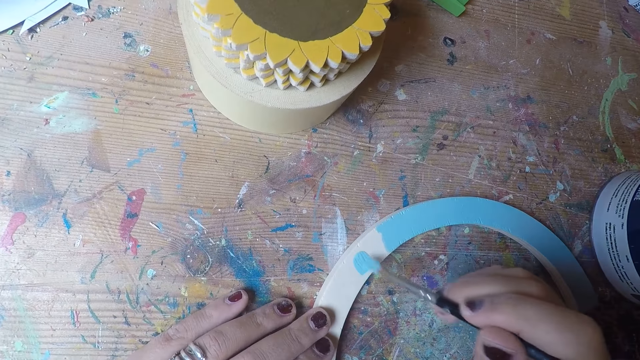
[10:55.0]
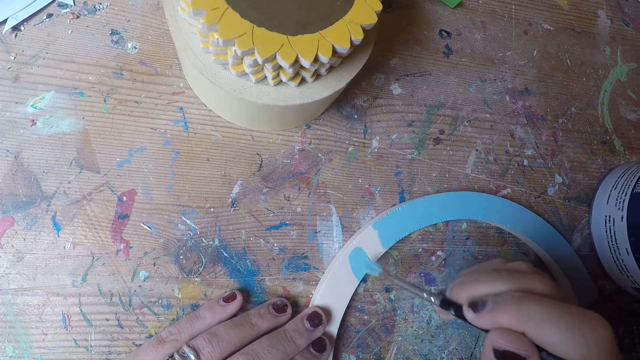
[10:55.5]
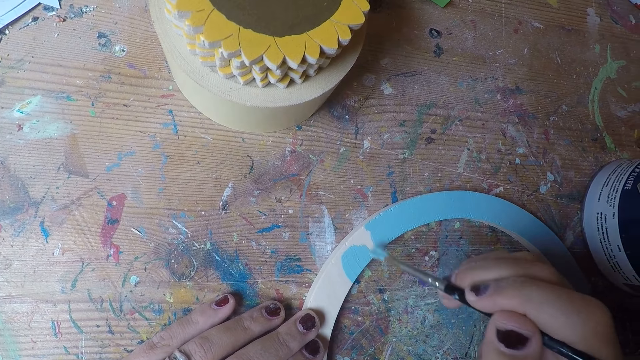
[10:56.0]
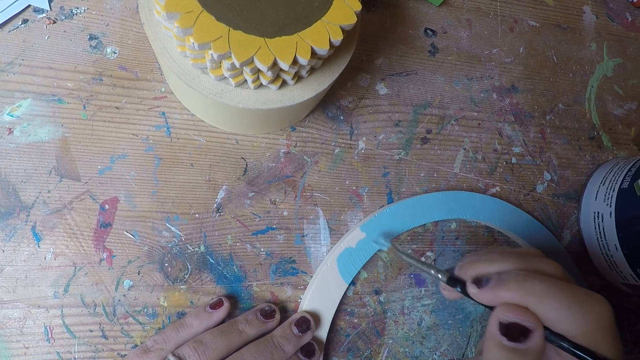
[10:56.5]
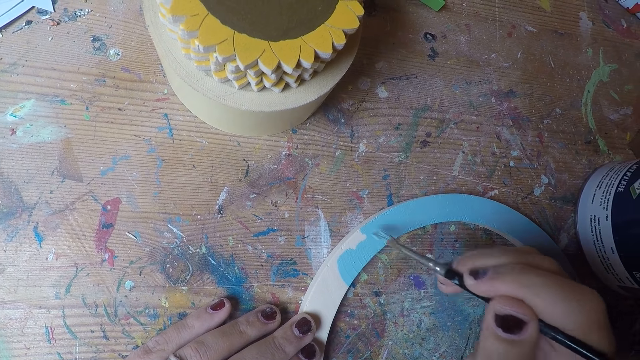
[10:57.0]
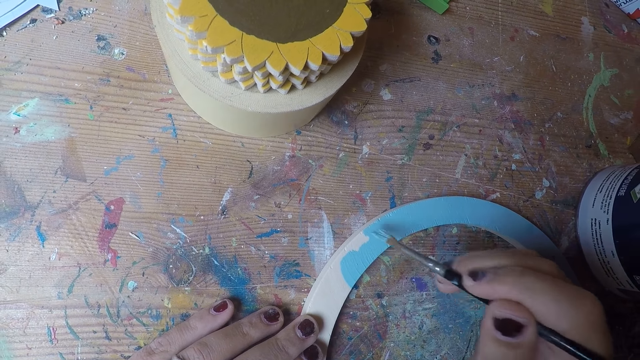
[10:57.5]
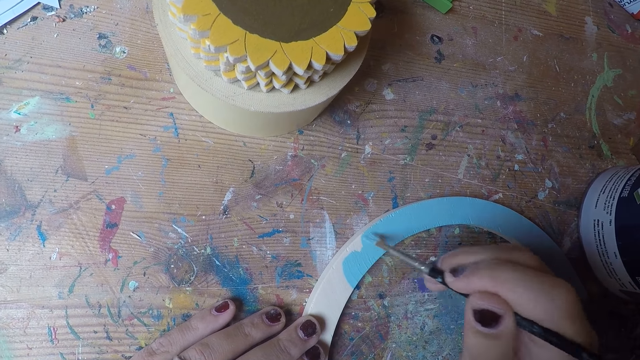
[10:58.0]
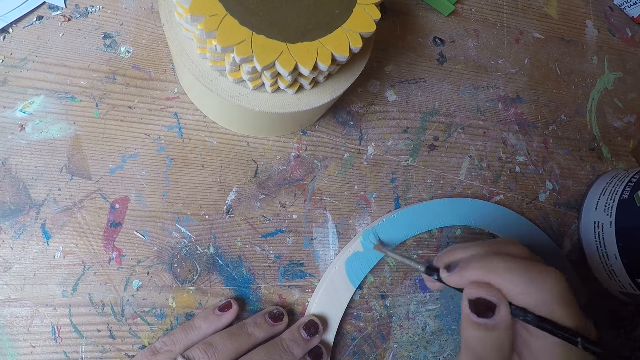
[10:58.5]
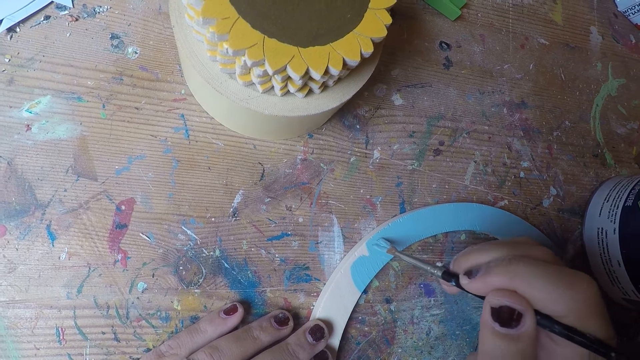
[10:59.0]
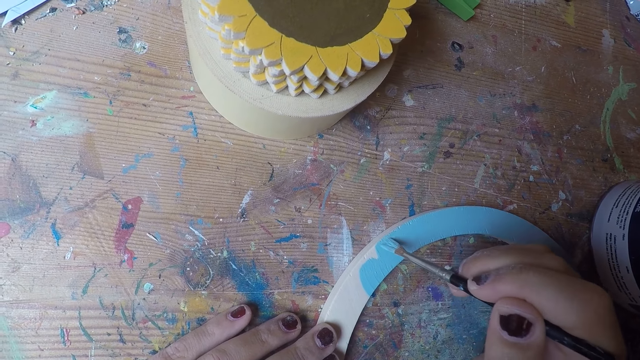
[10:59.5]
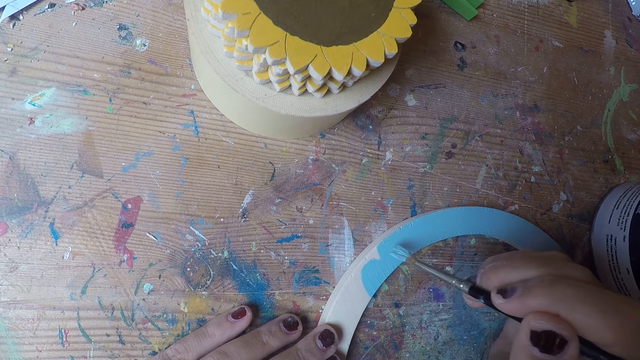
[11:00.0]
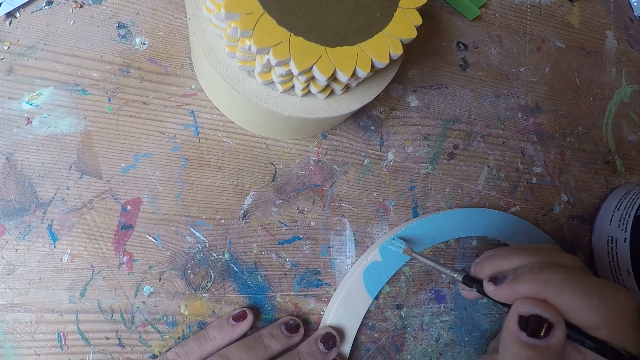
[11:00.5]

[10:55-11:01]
The camera wearer paints the table coaster arc with the brush in her right hand.

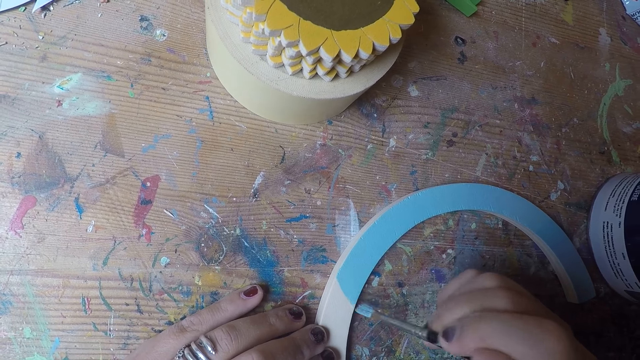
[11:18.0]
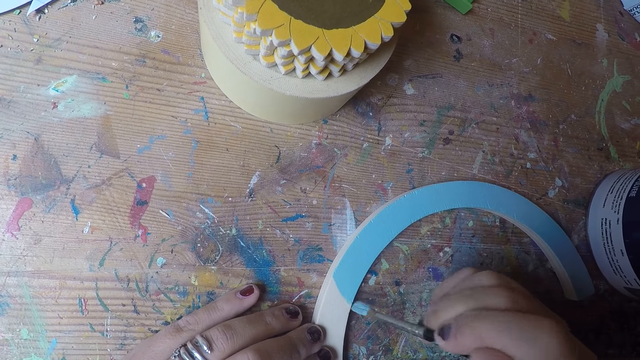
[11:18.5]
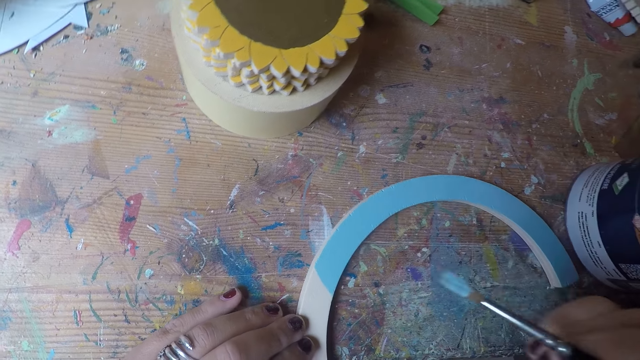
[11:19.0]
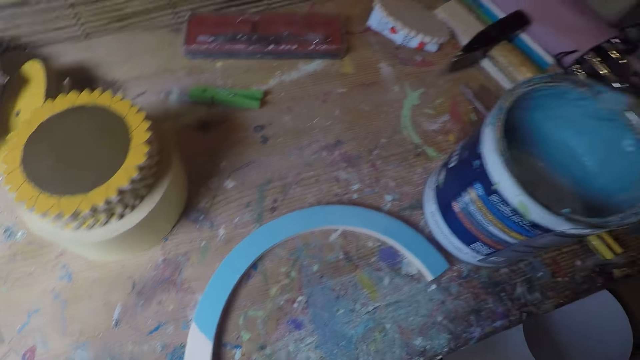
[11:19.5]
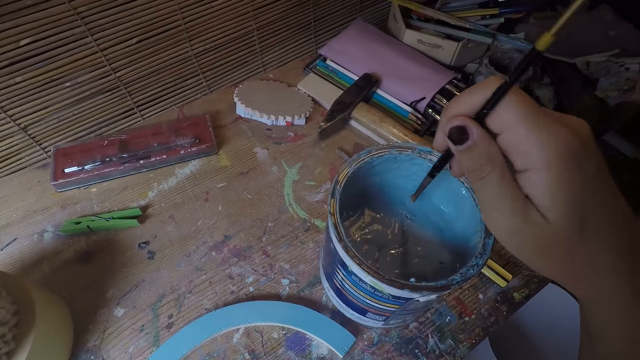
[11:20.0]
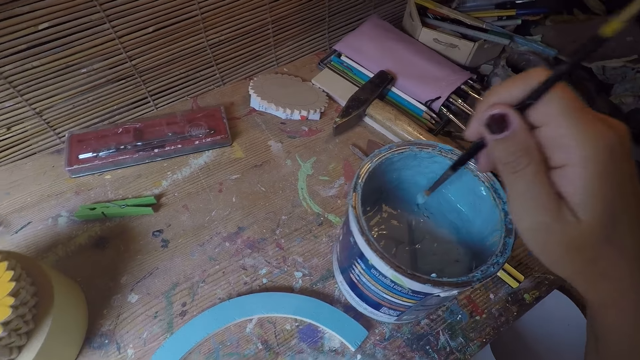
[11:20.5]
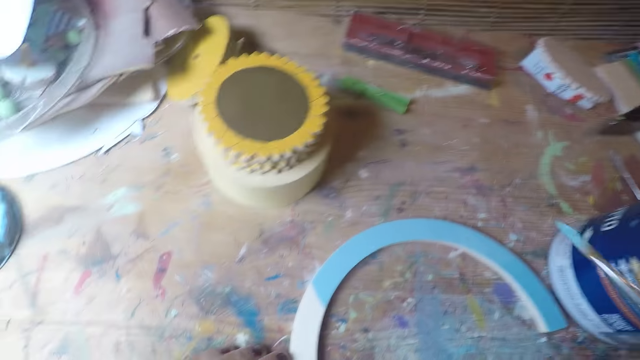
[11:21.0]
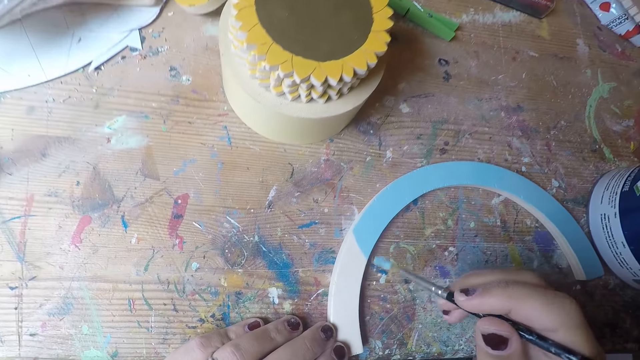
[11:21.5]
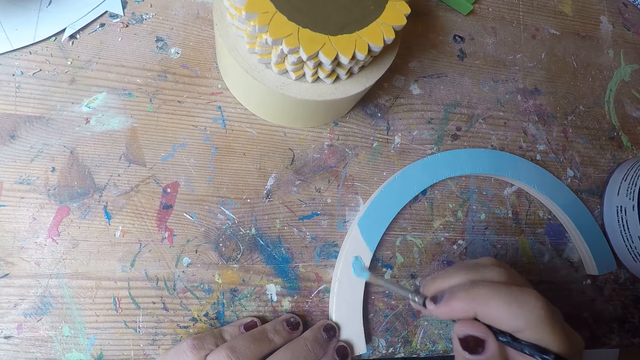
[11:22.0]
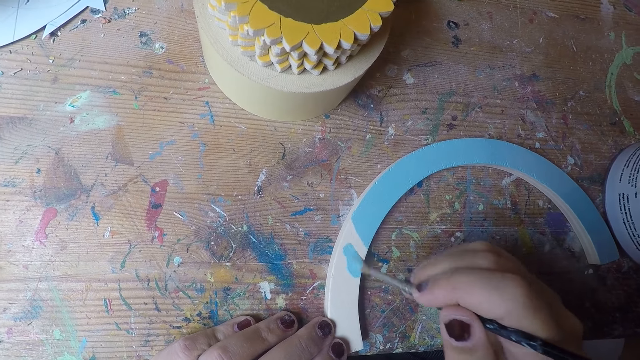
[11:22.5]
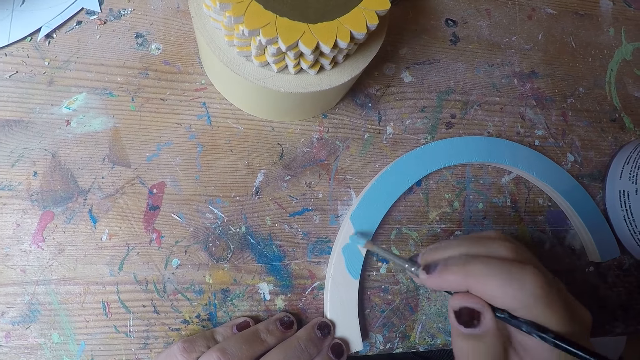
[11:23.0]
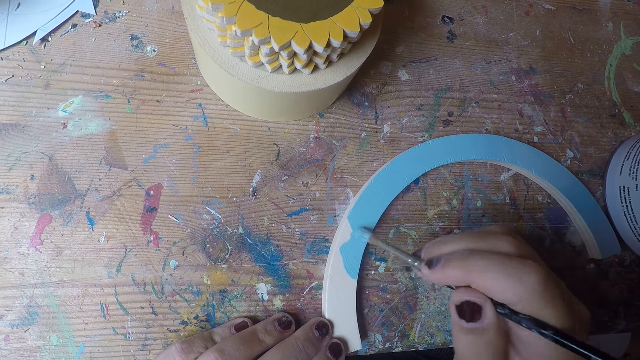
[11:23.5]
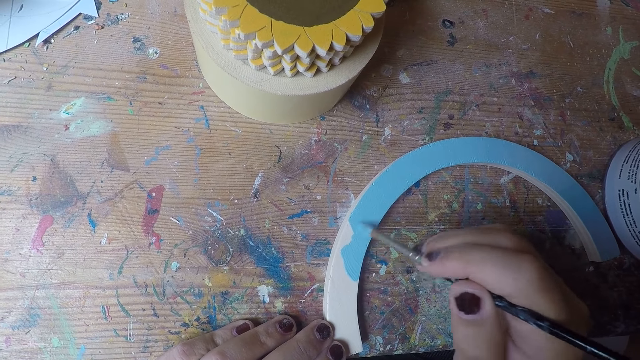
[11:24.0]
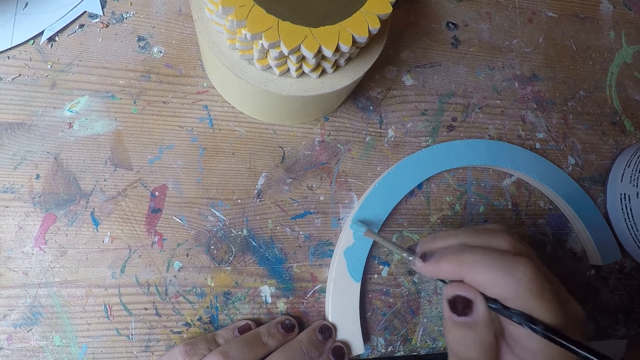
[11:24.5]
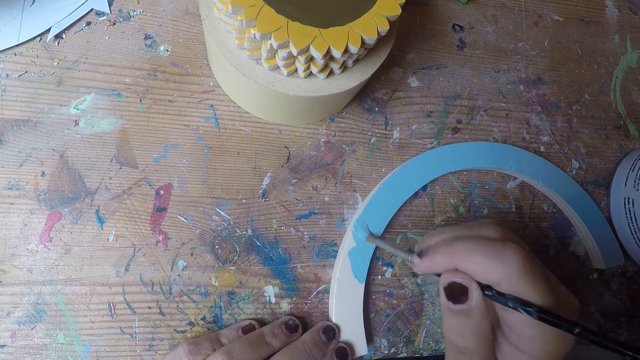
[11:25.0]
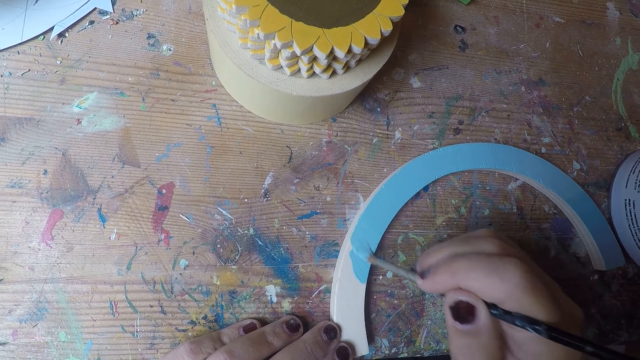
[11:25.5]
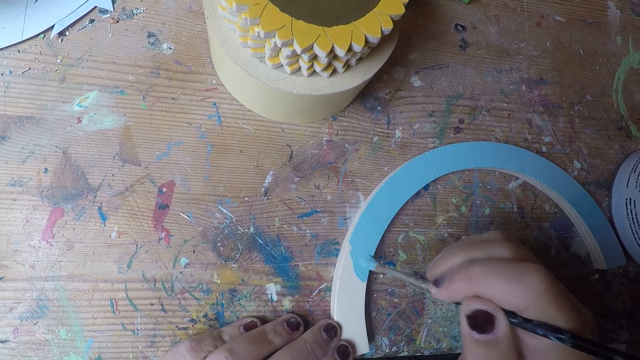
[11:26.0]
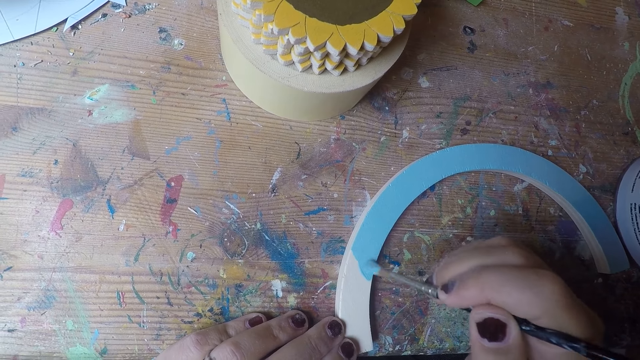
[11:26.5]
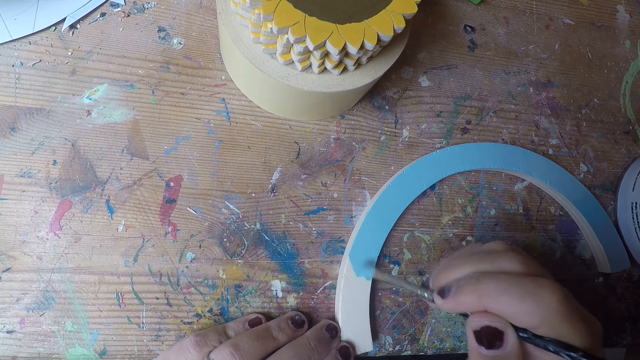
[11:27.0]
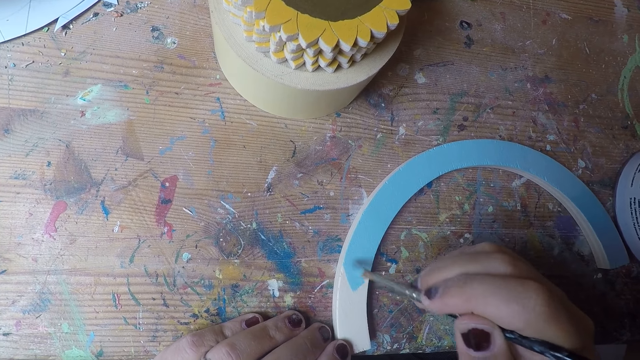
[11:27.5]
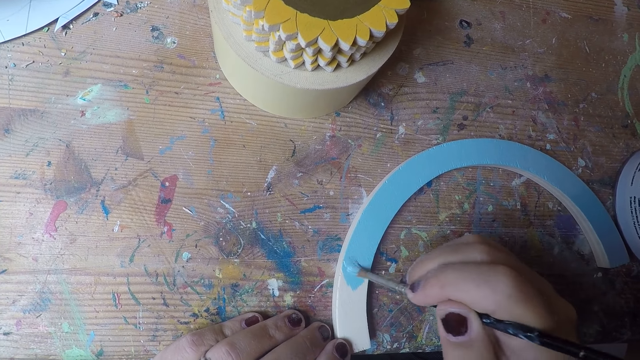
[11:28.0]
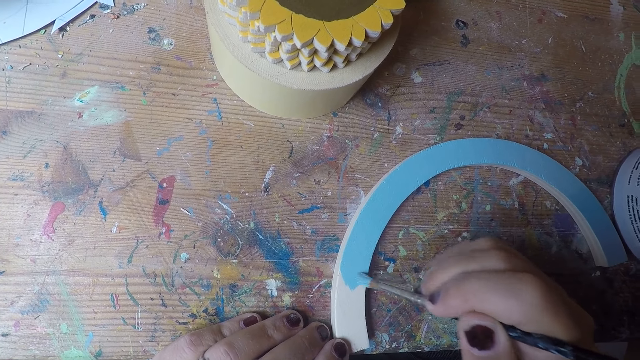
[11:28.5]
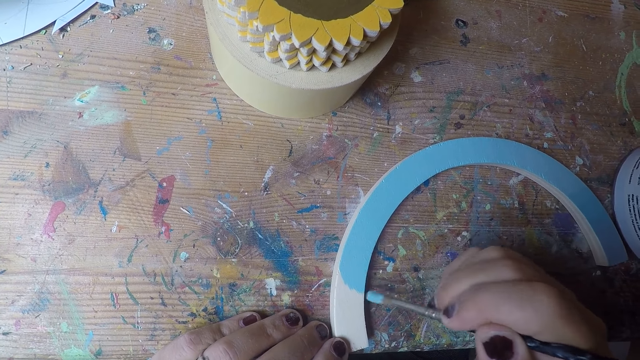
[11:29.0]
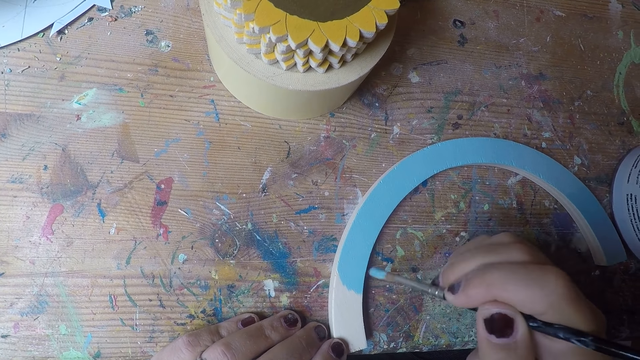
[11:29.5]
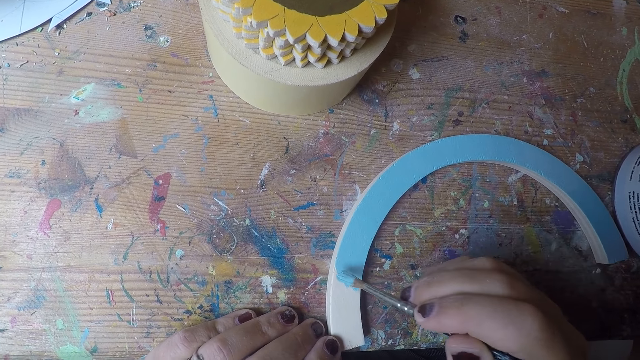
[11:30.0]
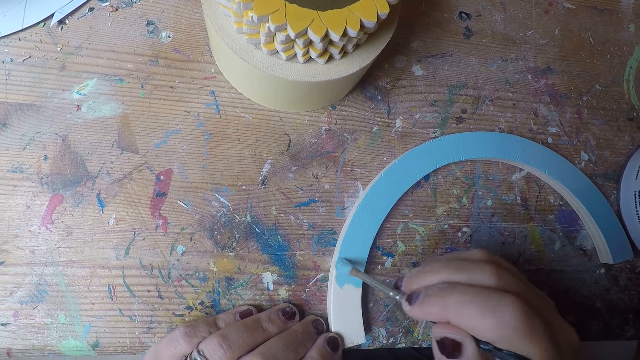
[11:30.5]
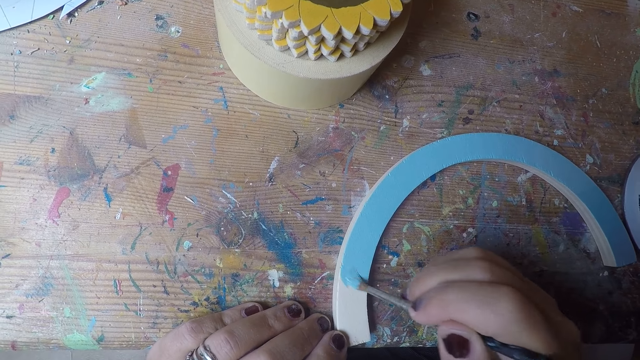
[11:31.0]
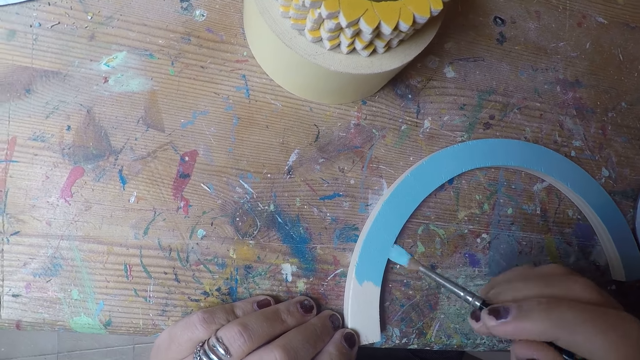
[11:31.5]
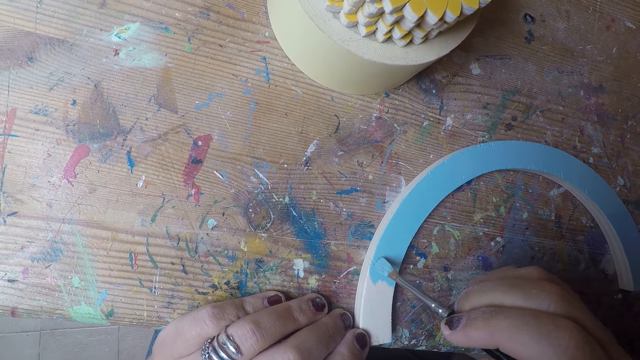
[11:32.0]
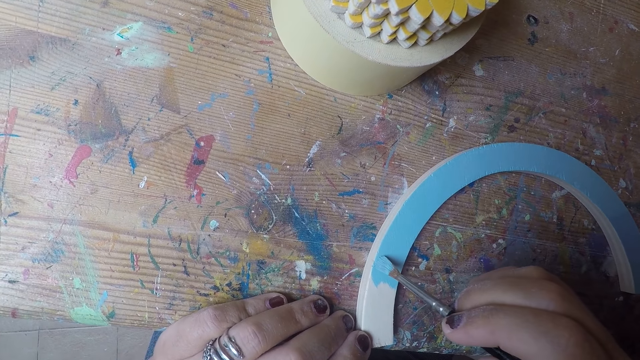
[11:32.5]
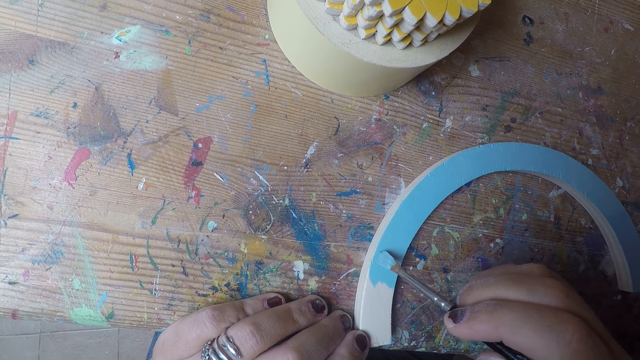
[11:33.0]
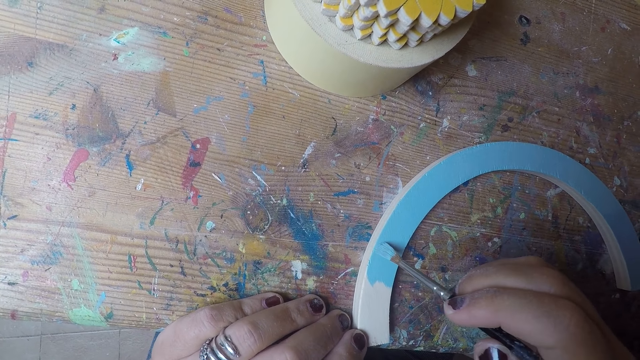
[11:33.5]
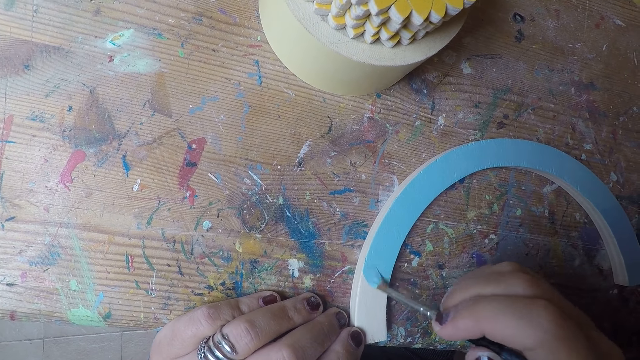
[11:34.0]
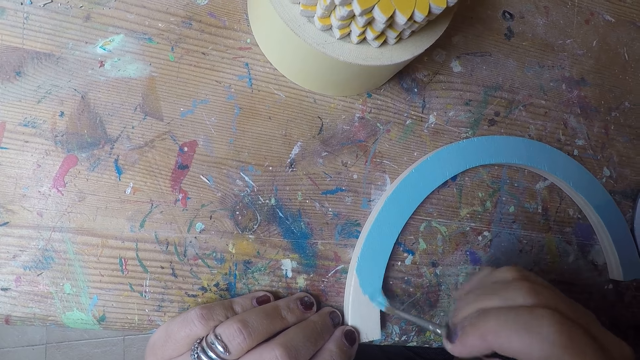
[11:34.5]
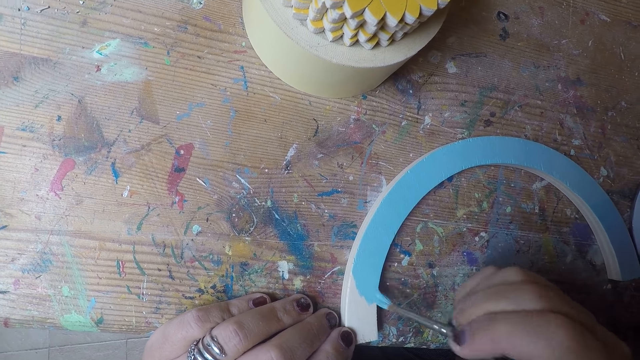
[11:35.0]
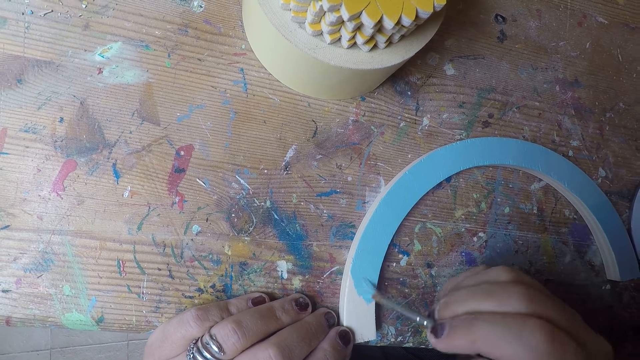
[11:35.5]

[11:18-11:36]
The camera wearer dips the brush in her right hand in the paint. She paints the table coaster arc with the brush in her right hand.
